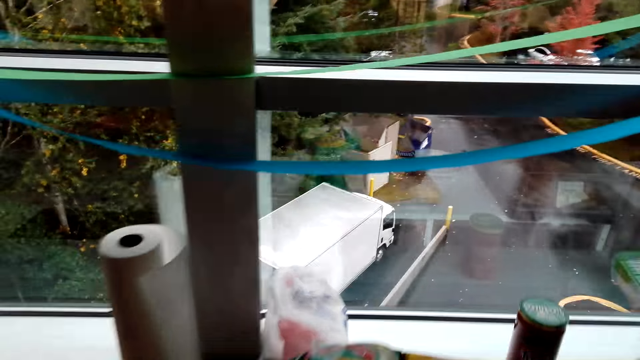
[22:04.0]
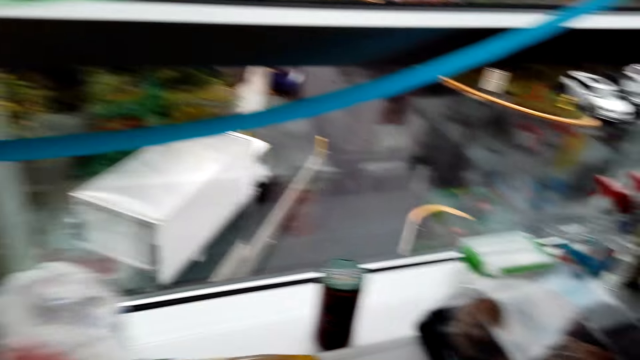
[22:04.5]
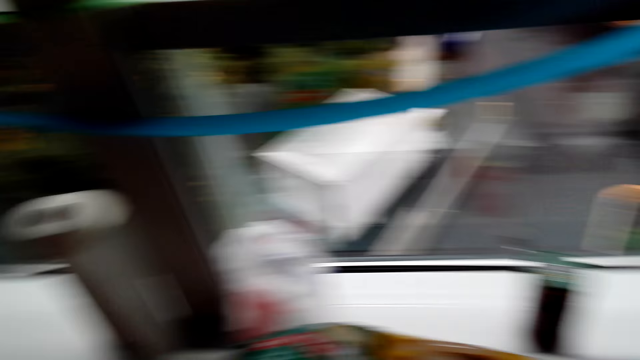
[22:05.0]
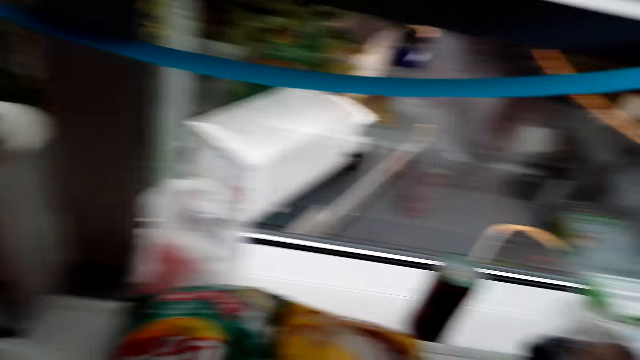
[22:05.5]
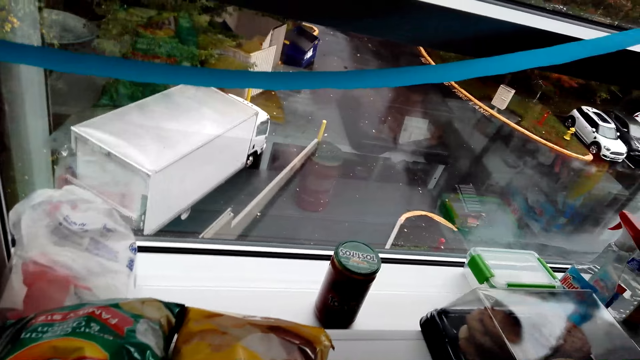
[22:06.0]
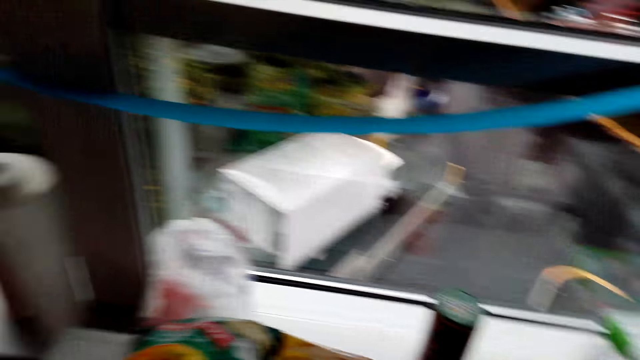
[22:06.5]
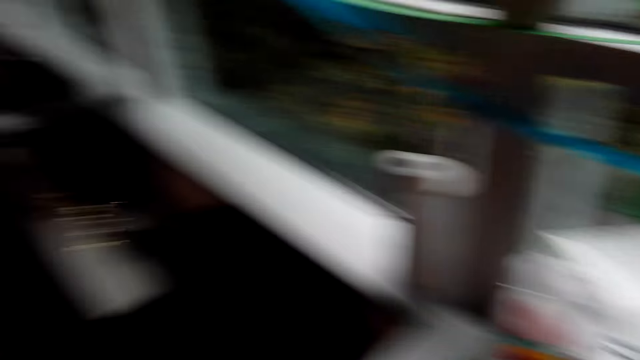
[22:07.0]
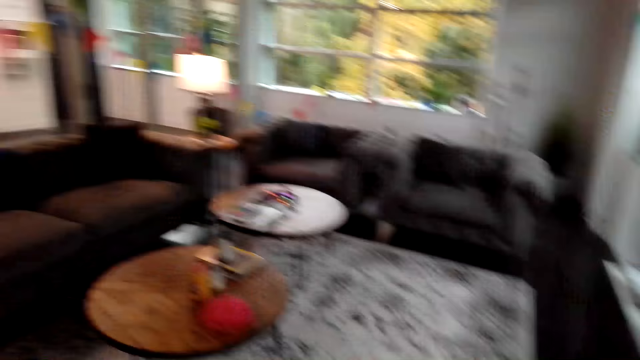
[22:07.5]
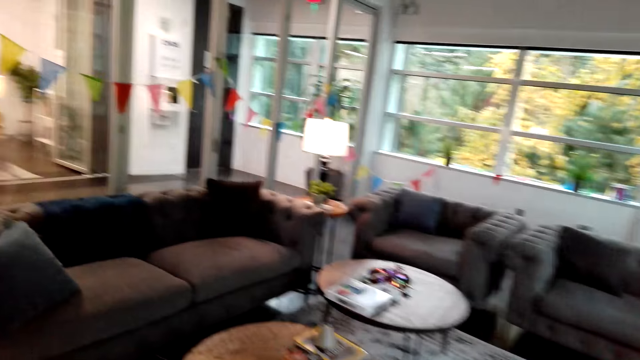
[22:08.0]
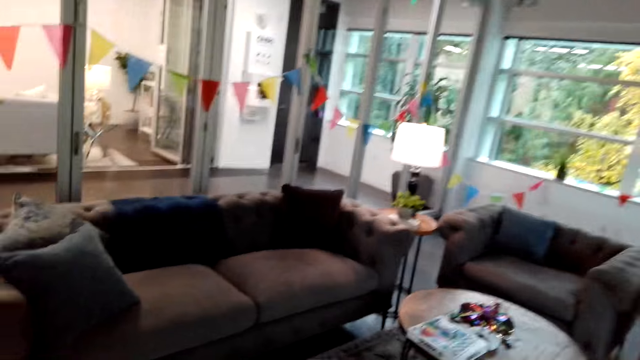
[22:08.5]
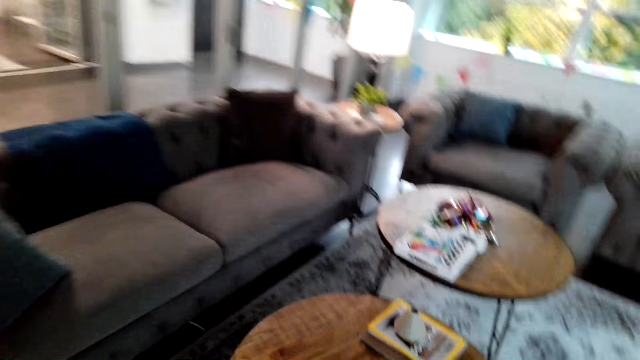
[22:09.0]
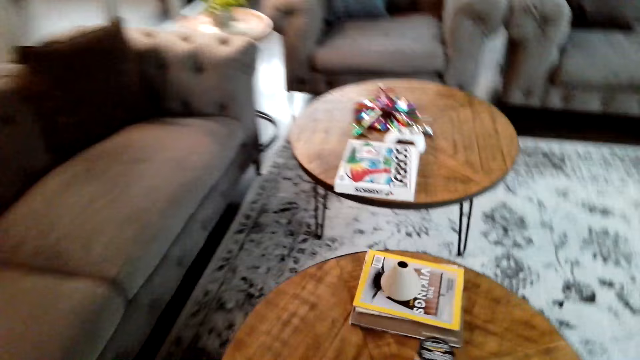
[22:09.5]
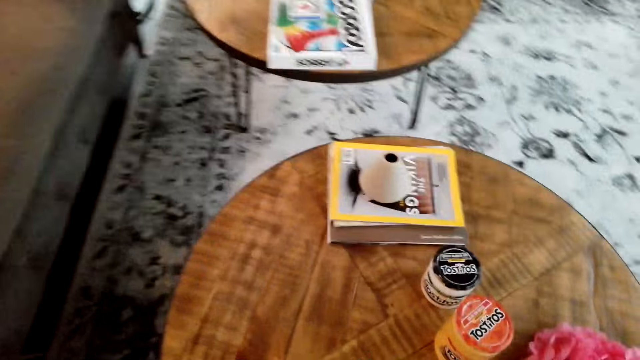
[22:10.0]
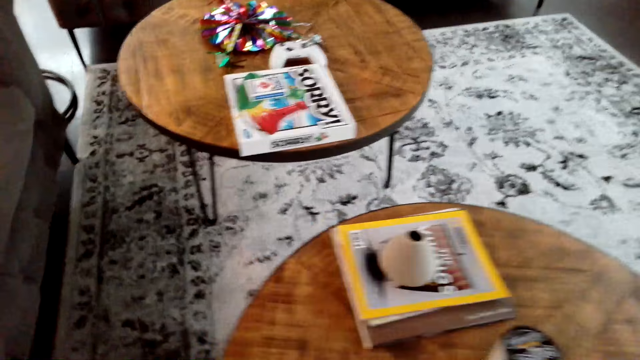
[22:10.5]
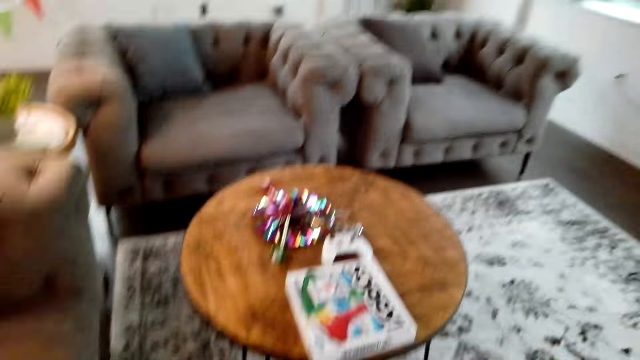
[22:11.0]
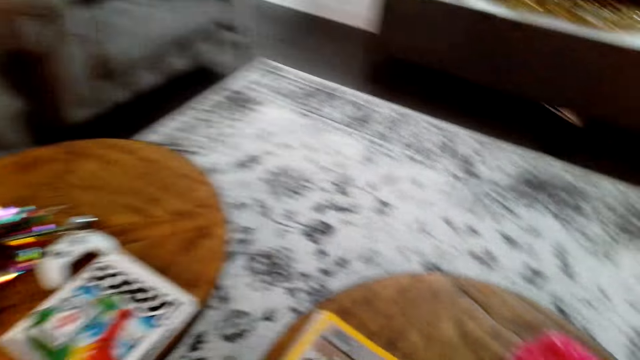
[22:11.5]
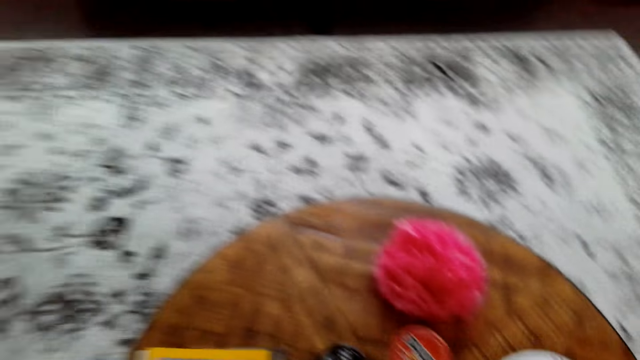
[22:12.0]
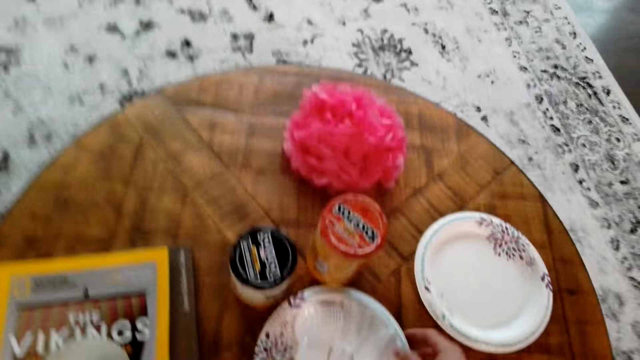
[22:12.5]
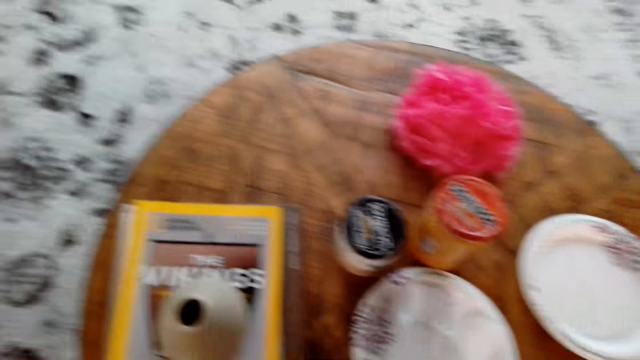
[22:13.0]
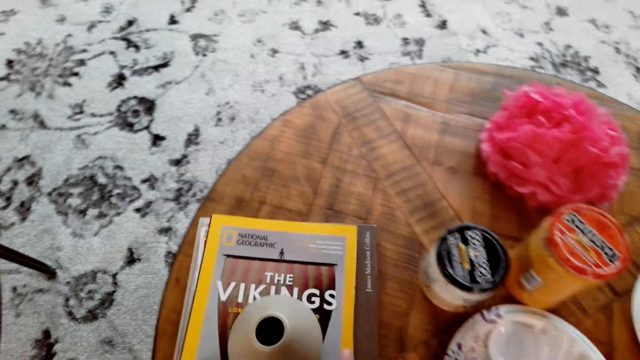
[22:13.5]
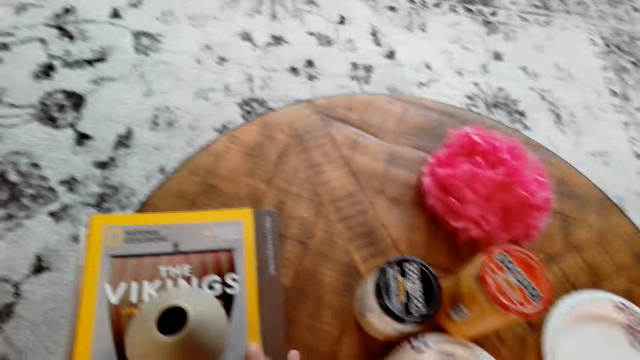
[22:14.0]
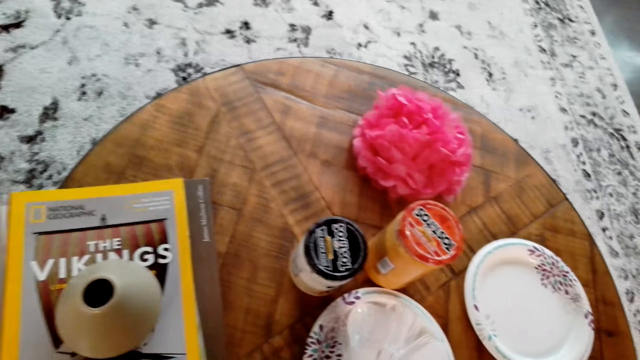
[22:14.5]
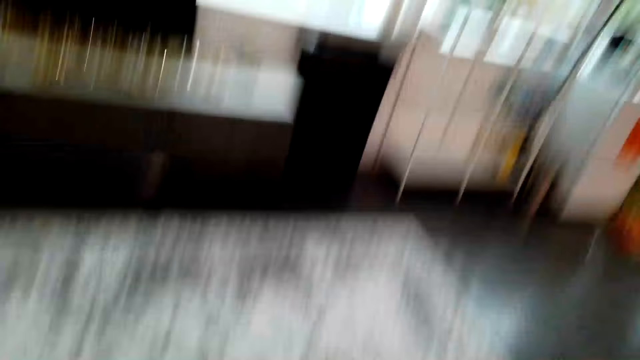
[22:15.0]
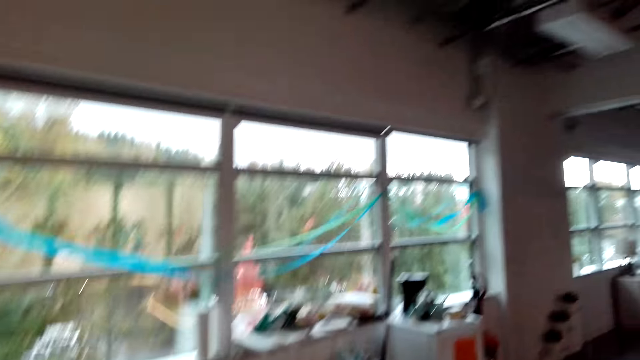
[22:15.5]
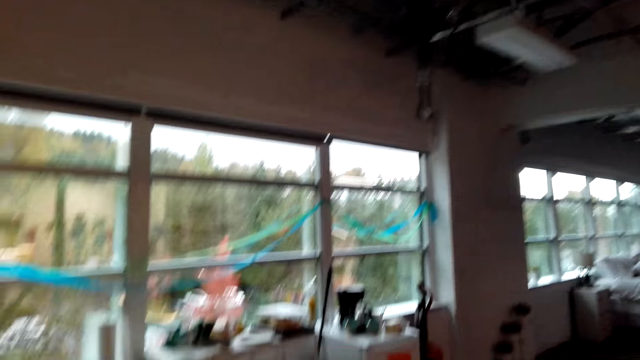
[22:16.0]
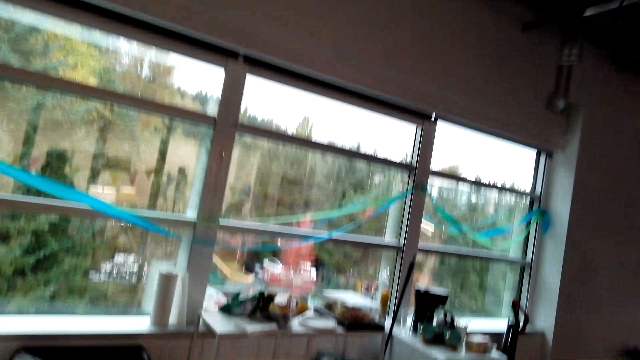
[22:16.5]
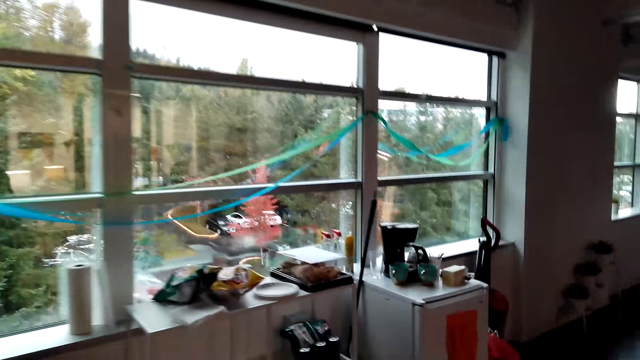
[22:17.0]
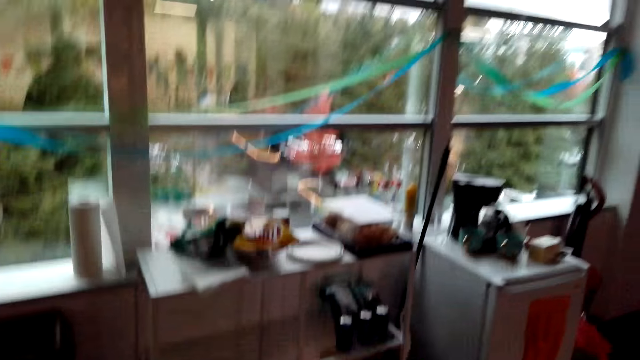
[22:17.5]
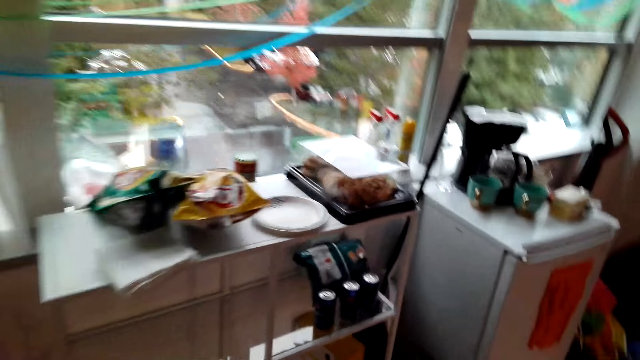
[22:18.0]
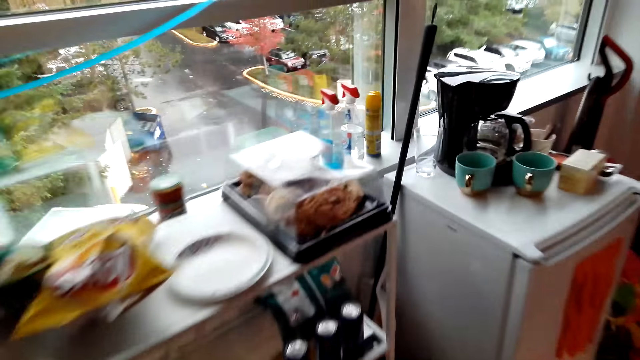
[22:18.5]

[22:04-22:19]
The camera wearer picks up the plates from the table. They look around the hotel and walk around the hotel. They put the plates on the table. They move the books on the table. They look around the hotel and walk around the hotel.

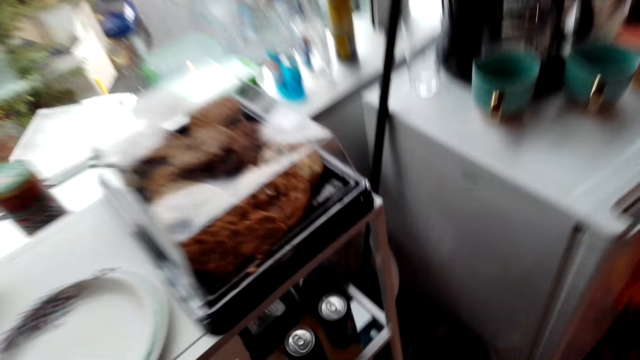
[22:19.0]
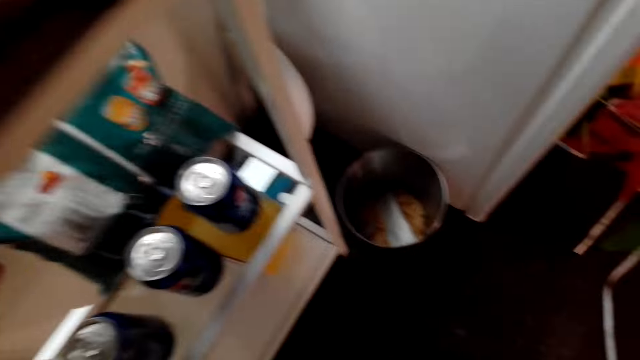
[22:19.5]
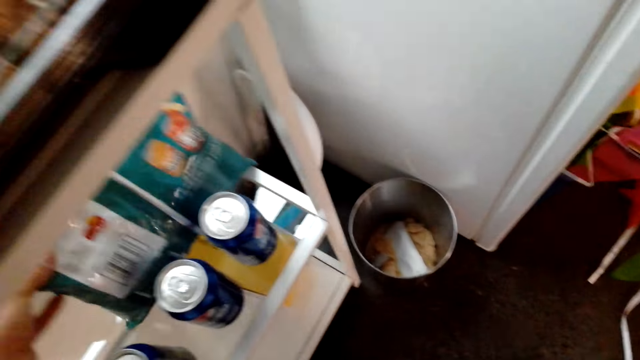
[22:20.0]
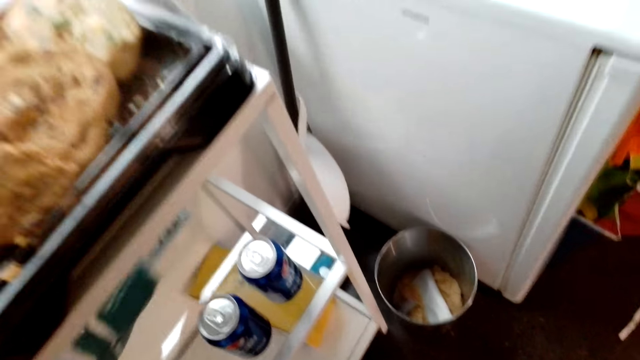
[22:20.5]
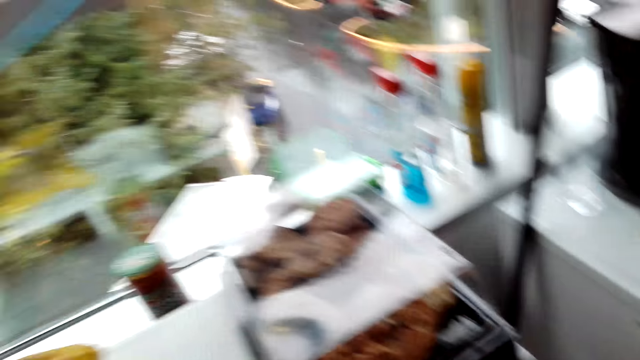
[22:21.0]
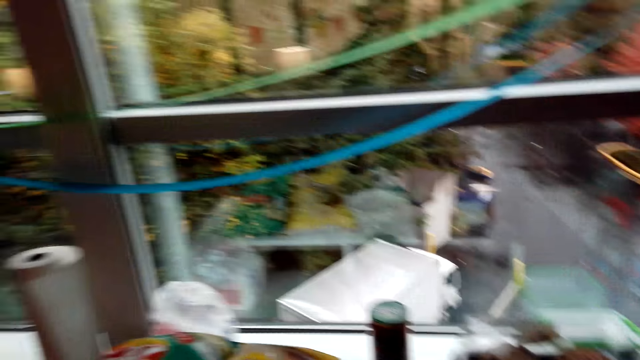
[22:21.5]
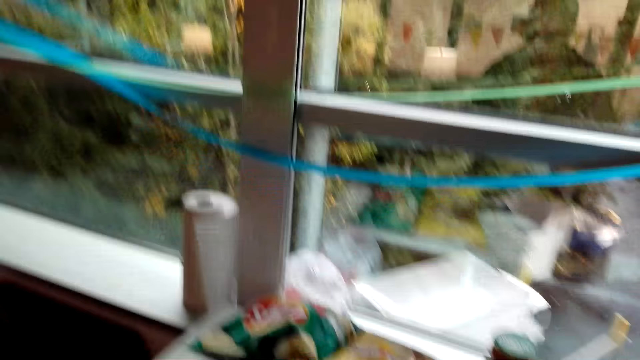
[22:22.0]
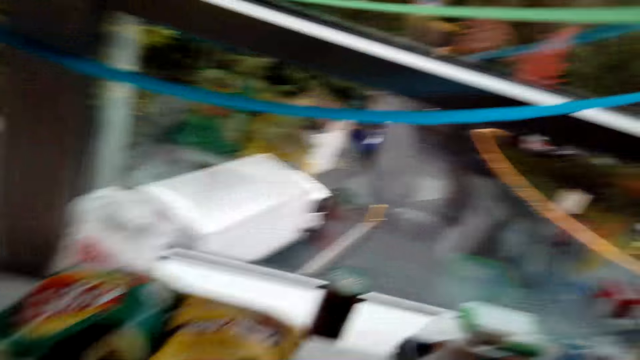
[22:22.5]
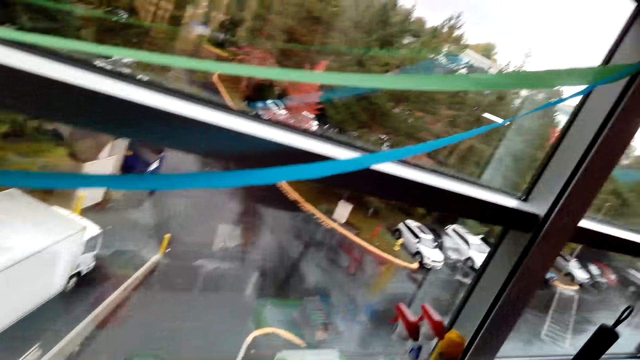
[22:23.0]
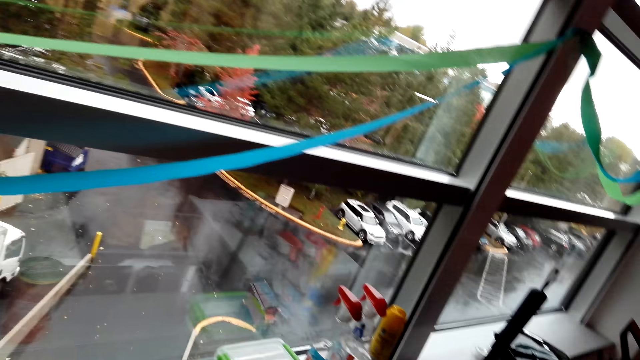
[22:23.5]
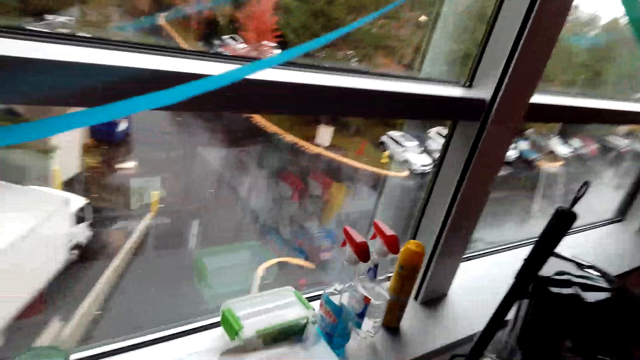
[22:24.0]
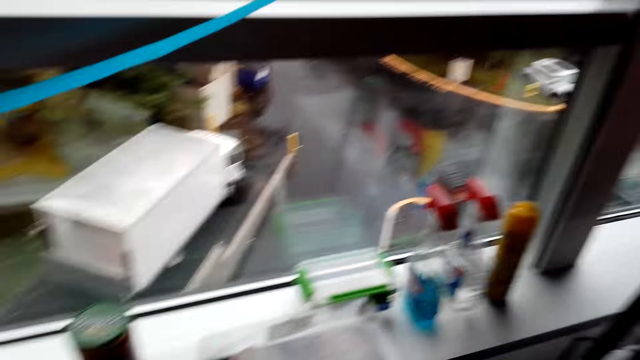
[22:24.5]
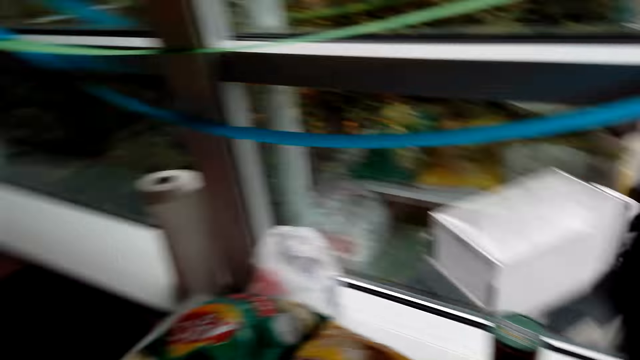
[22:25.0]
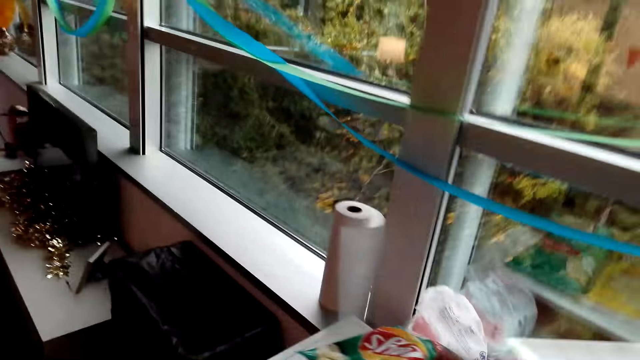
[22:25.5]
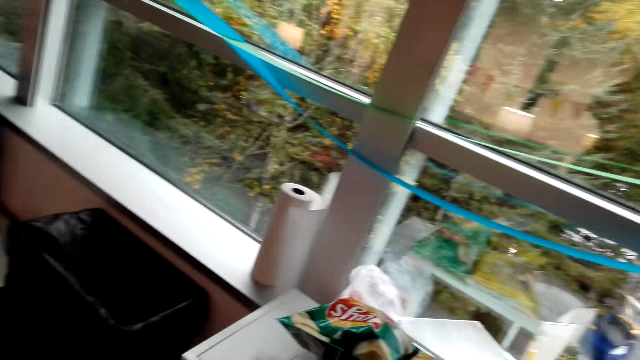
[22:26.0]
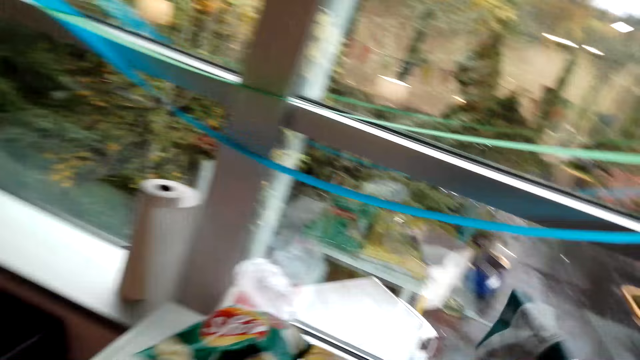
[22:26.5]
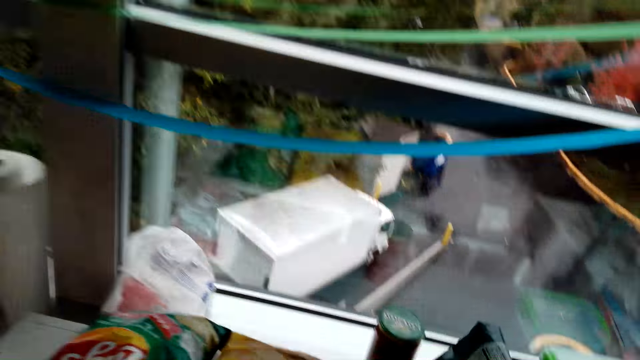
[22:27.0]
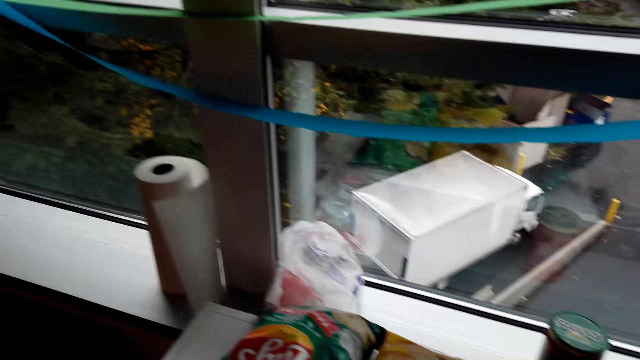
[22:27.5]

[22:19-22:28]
The camera wearer picks up the packet of Lay's snacks from under the table. They look around the hotel. They put the packet on the table. They move the packets on the table.
